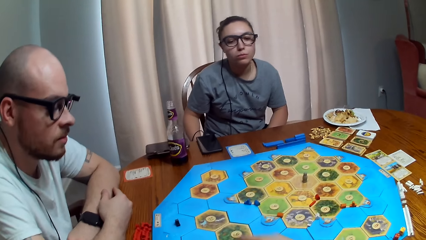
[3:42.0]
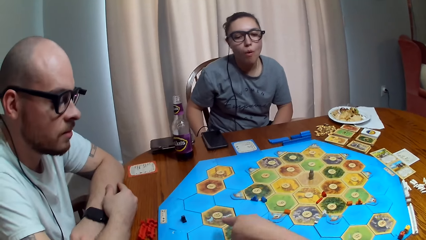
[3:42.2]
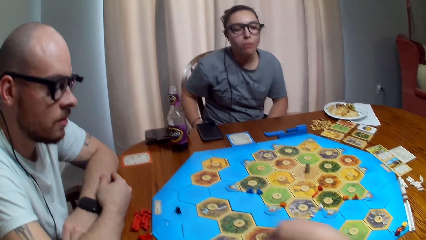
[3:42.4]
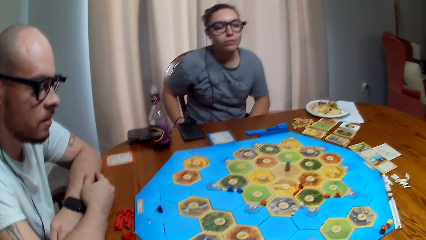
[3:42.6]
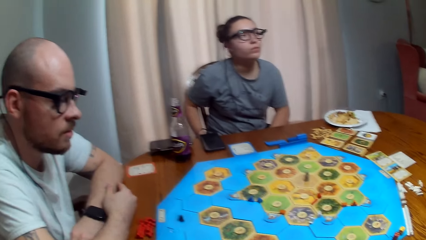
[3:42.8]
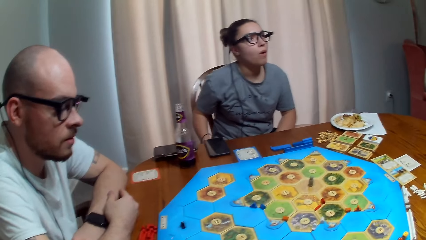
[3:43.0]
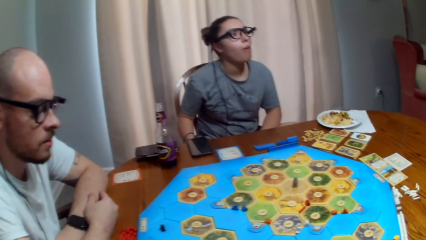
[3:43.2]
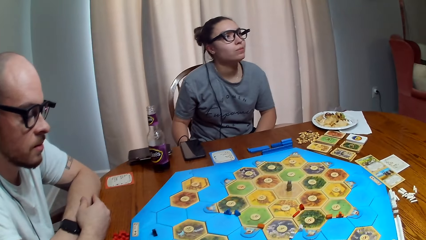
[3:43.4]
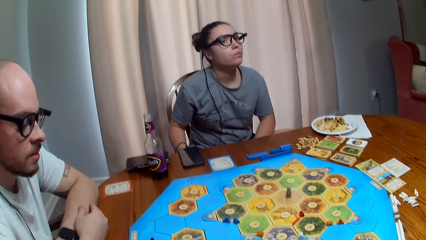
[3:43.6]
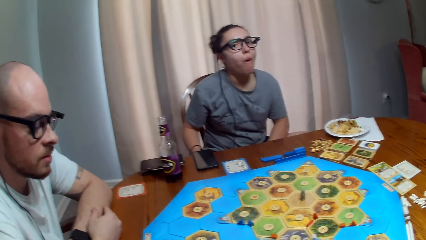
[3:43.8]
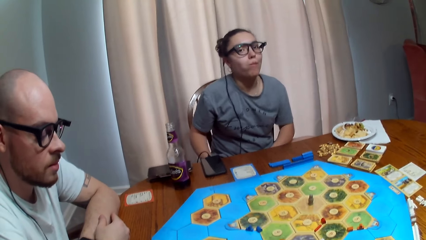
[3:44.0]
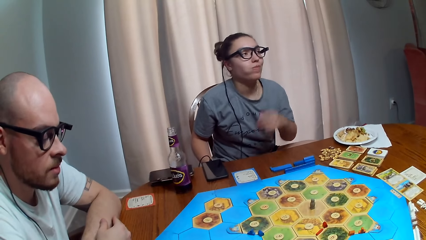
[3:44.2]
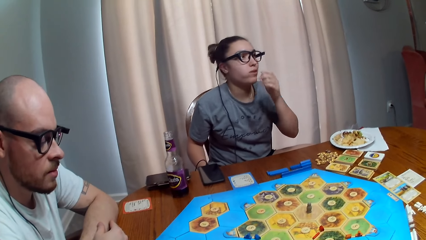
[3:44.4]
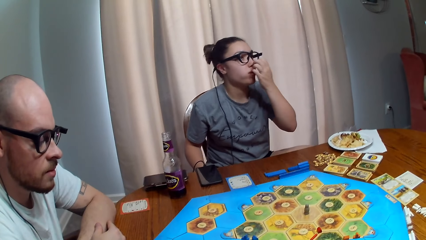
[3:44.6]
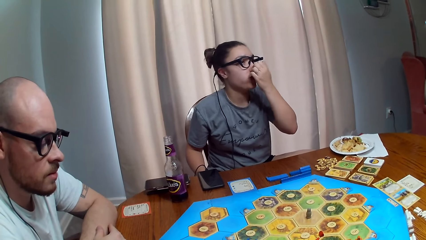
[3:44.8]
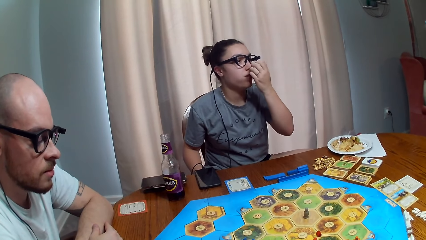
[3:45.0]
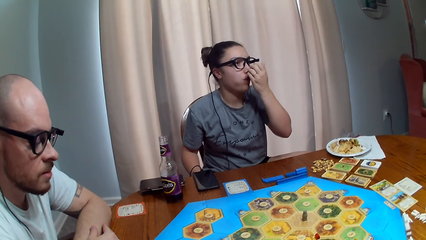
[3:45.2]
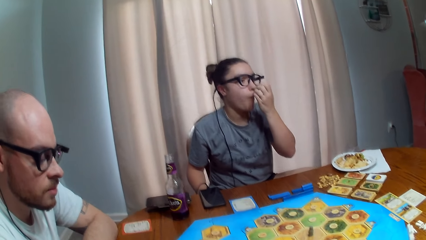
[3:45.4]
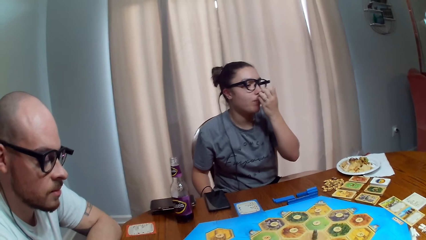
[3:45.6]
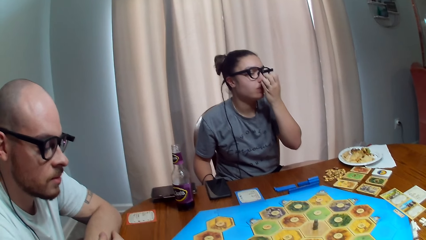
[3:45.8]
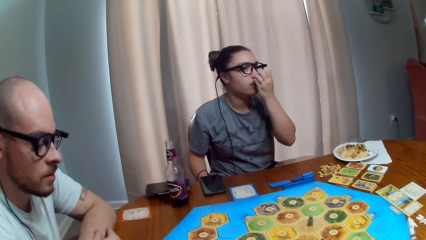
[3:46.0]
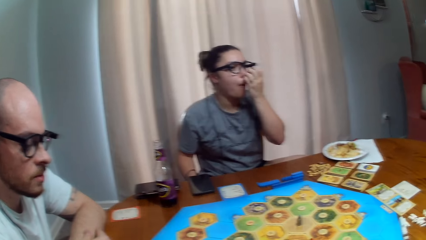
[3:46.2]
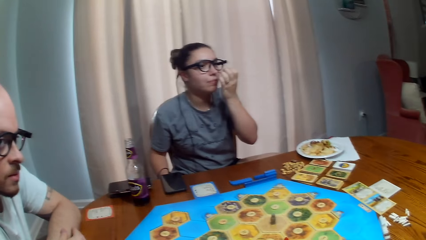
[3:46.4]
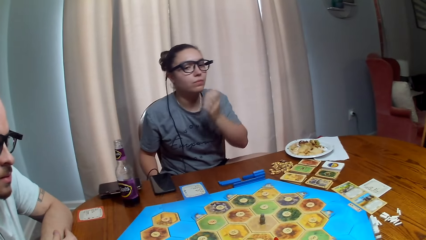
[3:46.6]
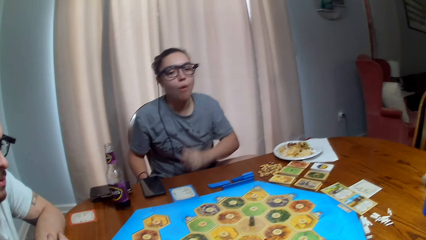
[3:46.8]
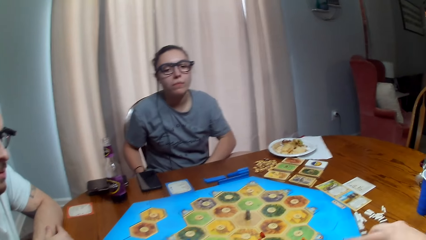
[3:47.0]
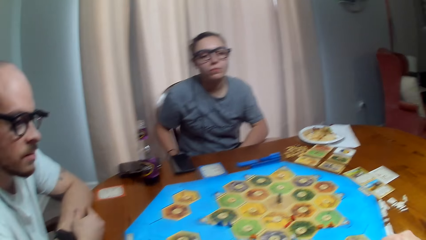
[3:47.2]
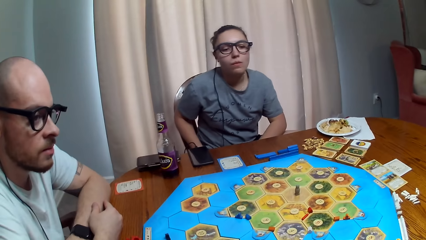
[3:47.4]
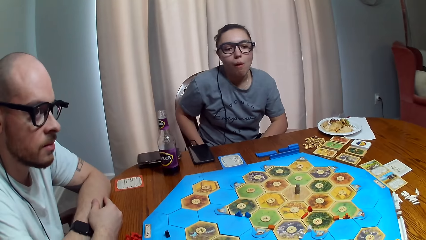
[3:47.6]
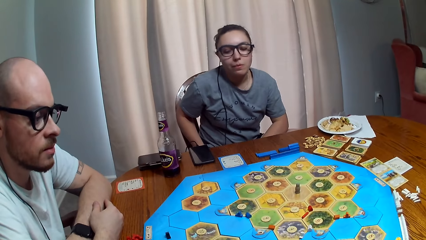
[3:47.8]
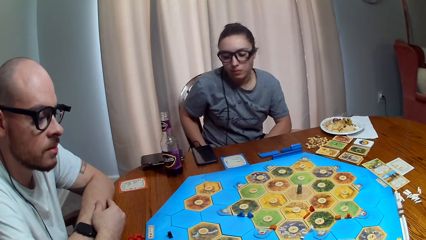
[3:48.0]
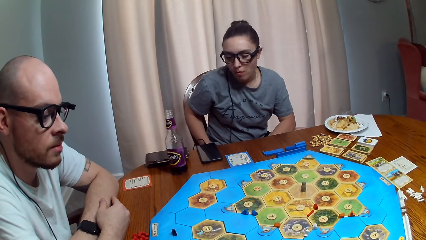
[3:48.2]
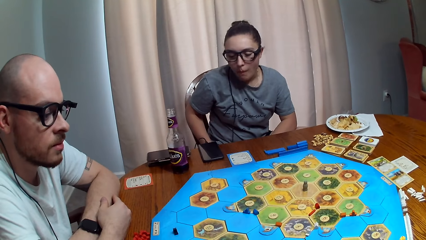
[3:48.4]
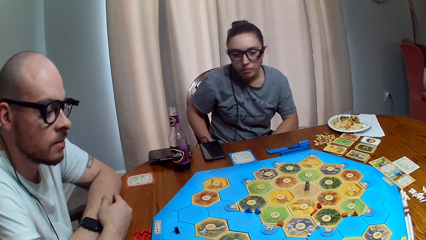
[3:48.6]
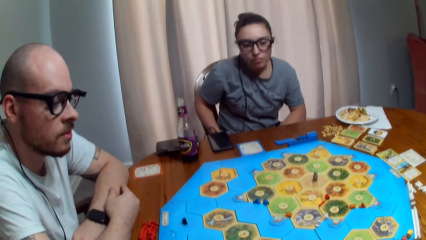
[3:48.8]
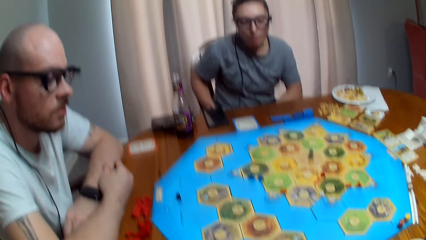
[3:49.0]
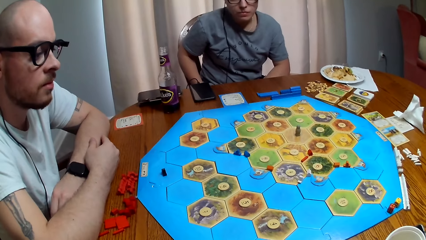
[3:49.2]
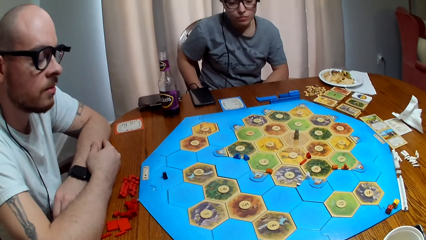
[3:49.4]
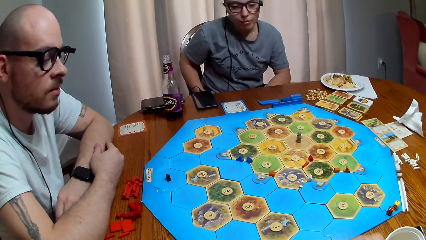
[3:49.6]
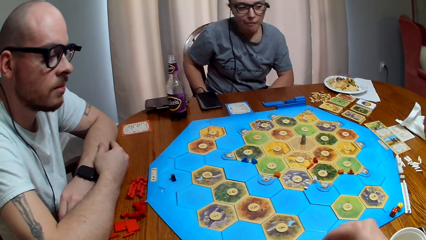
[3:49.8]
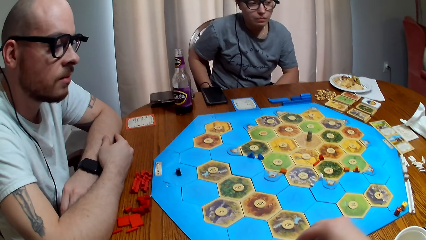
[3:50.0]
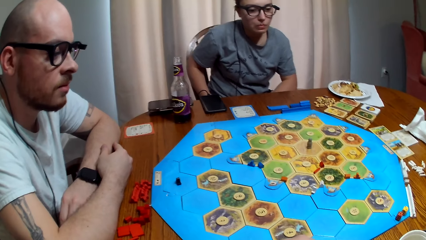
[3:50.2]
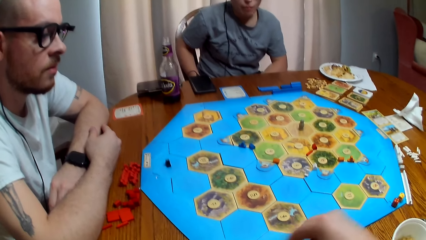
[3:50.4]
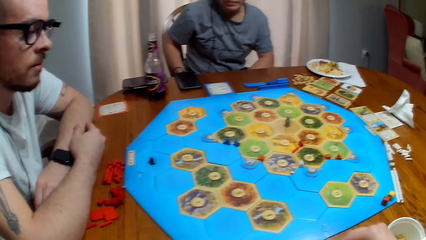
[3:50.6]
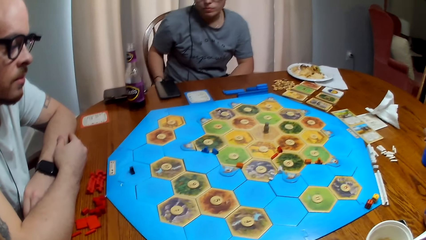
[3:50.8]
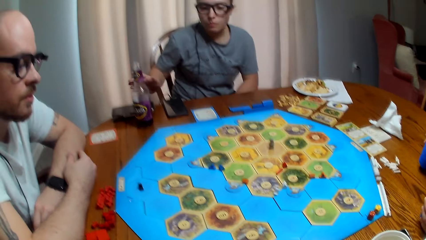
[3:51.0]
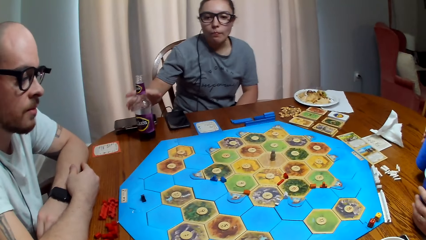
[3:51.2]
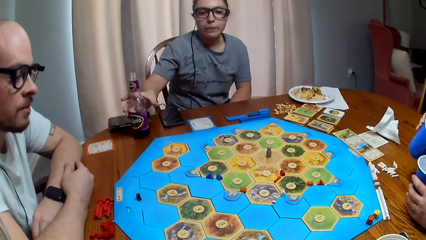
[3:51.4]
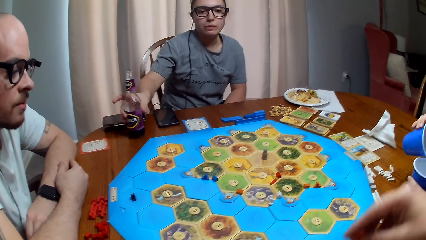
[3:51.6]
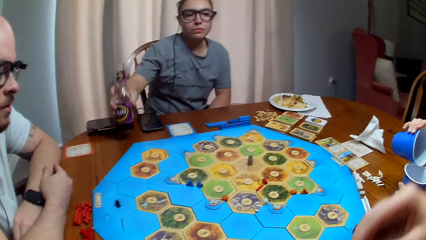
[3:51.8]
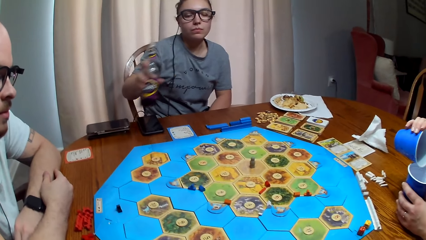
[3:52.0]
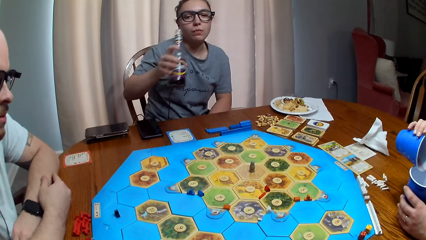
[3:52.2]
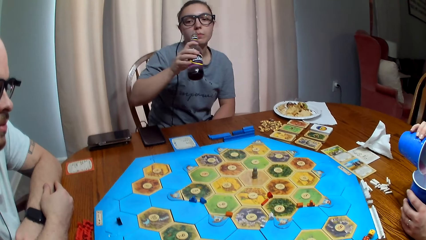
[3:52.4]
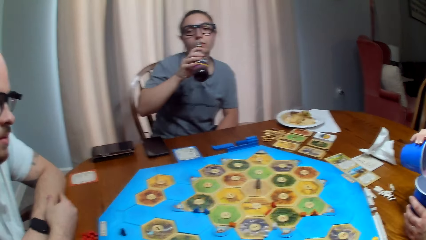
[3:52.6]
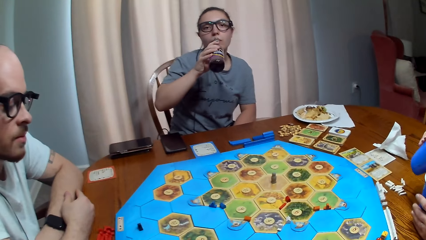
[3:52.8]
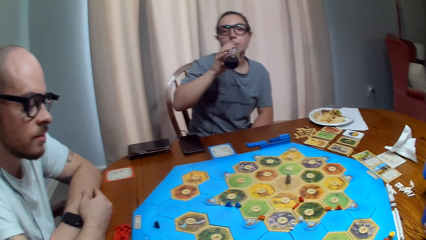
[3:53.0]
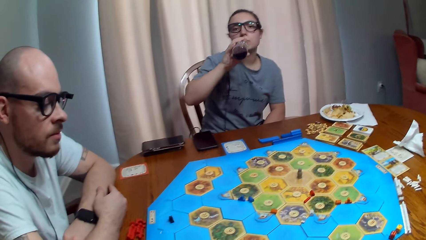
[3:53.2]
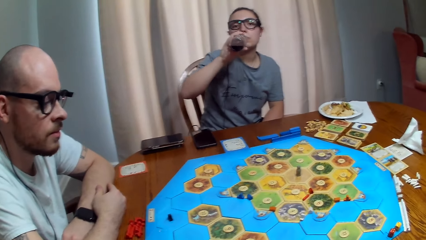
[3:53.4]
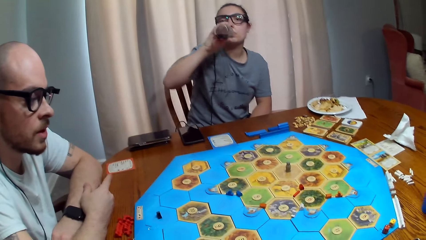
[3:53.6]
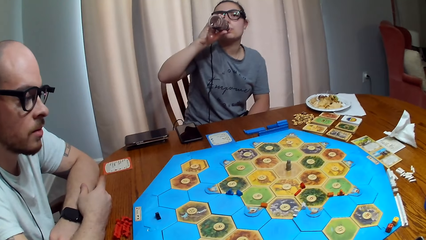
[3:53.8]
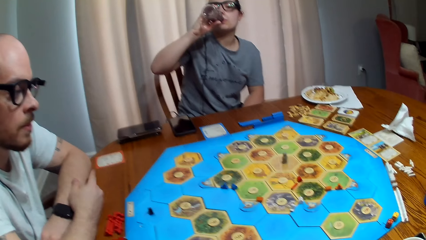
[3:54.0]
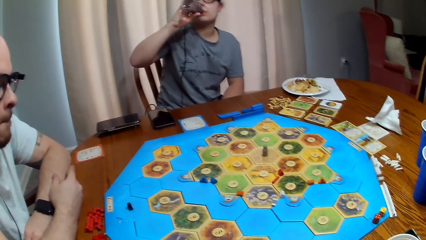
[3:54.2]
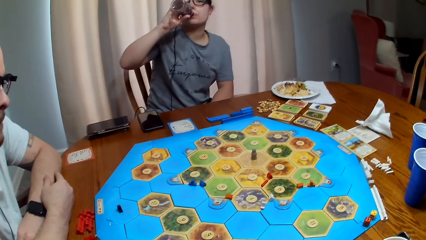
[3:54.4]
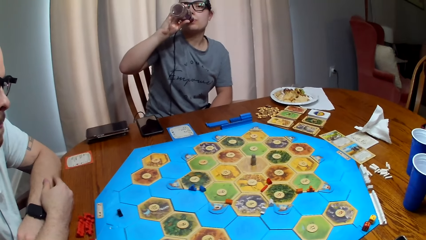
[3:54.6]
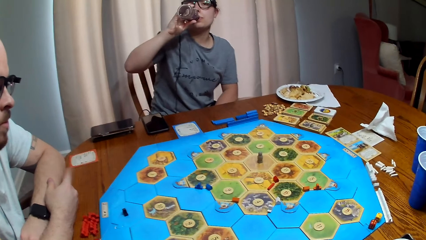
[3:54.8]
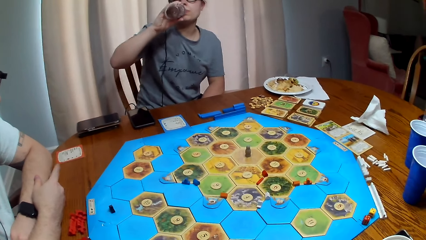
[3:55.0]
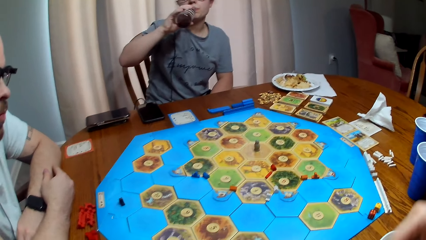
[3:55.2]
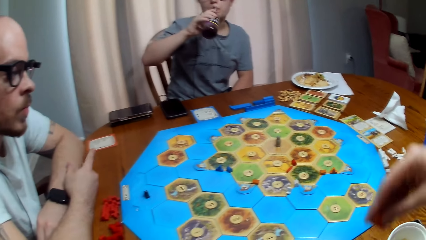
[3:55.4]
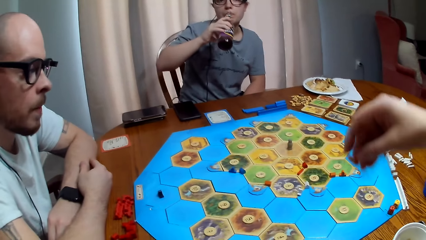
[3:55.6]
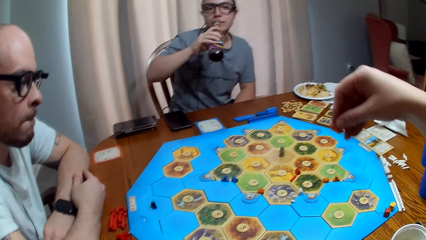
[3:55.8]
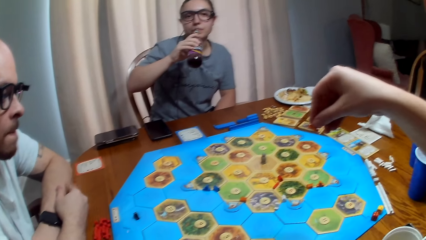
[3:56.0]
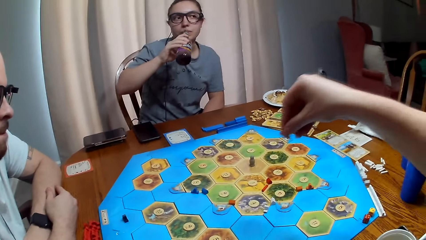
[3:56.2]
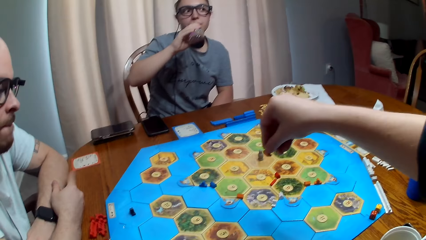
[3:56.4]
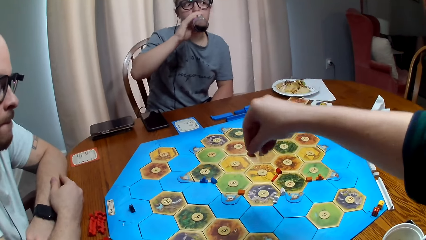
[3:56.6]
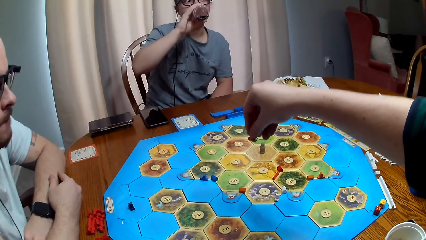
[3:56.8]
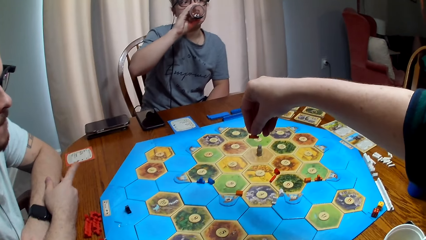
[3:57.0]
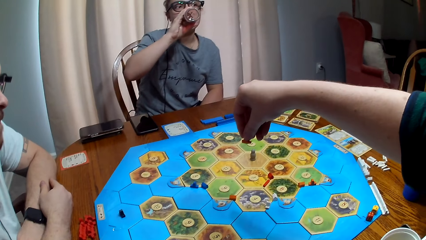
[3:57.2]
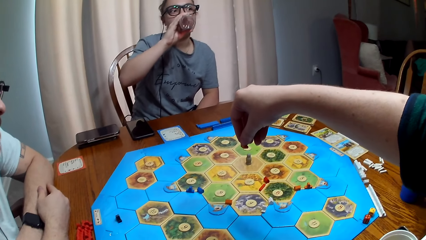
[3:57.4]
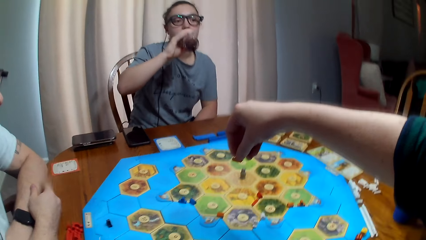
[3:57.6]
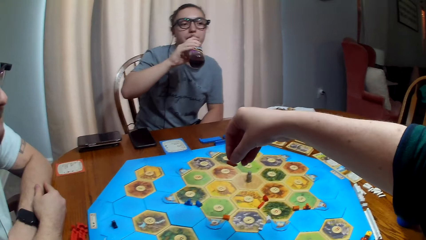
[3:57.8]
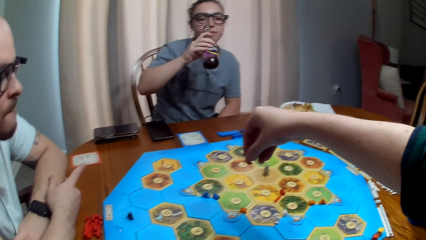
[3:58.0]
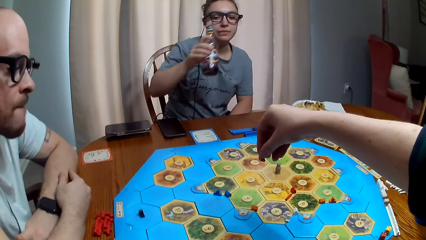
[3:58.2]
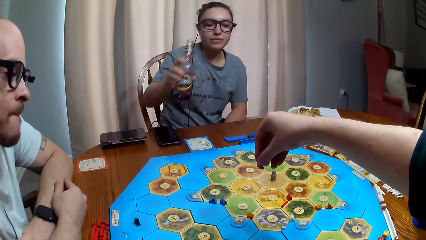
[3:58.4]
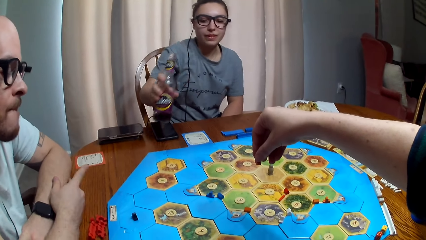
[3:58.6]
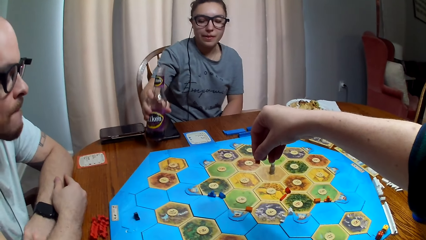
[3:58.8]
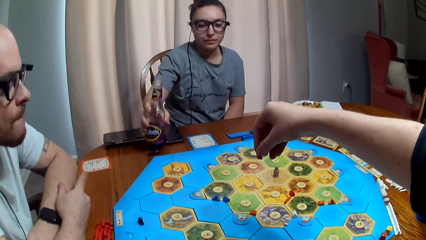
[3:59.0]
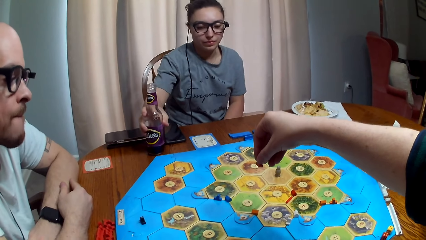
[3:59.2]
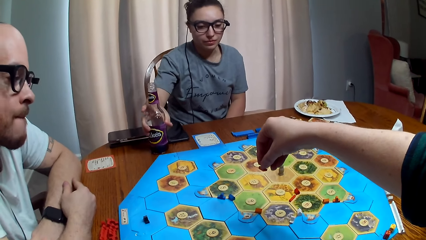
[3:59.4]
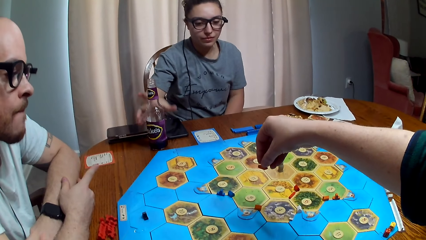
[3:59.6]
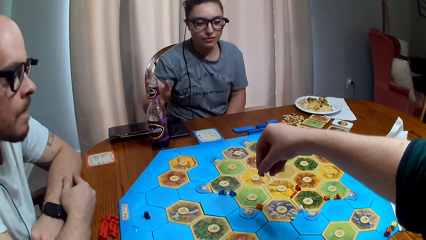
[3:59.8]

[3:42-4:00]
A person talks. Another person dialogues with the camera wearer and a third person. The second person picks up a soda bottle and drinks from the bottle. The camera wearer talks. The first person talks.
